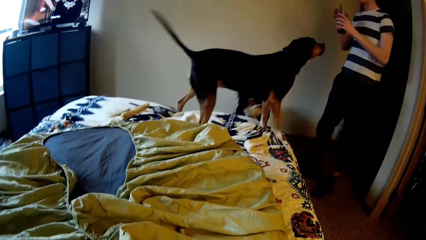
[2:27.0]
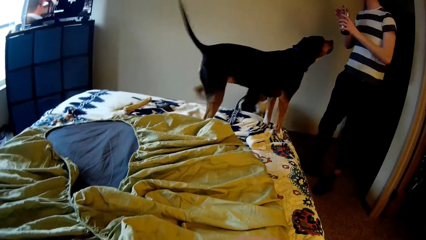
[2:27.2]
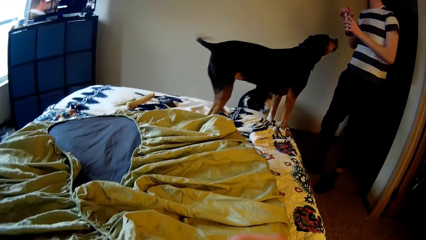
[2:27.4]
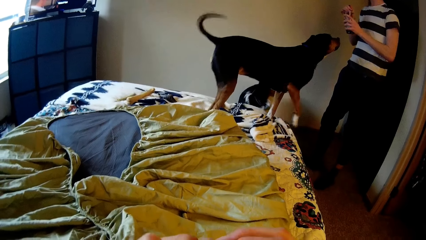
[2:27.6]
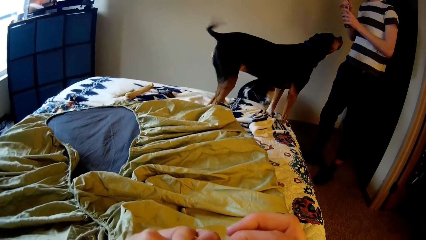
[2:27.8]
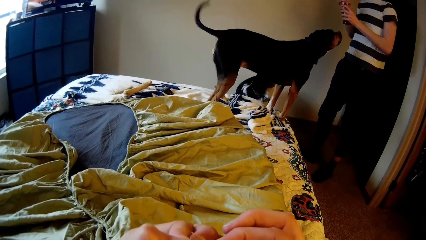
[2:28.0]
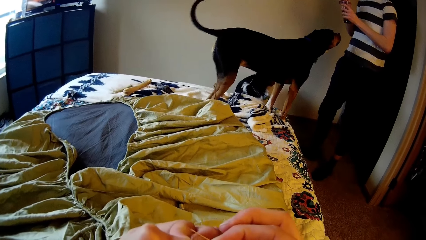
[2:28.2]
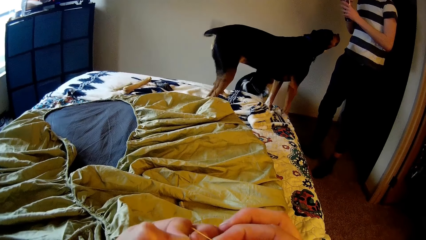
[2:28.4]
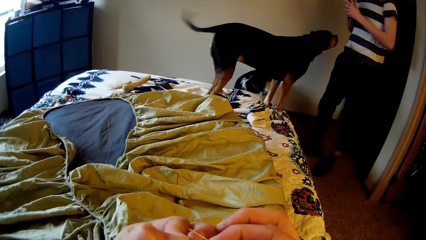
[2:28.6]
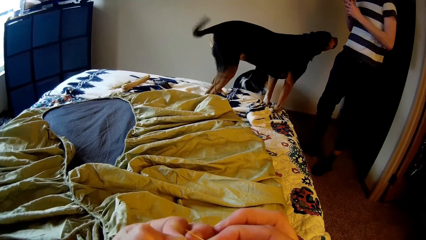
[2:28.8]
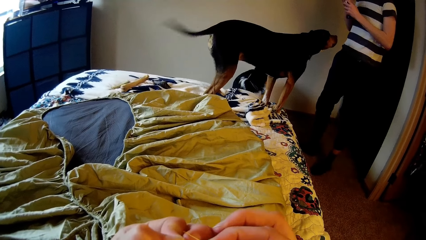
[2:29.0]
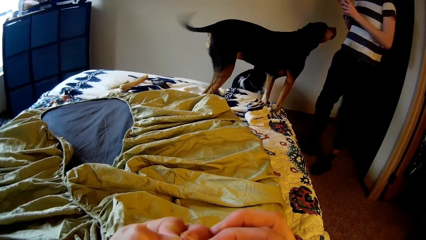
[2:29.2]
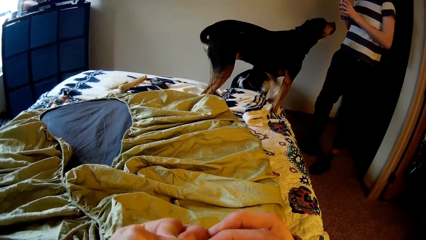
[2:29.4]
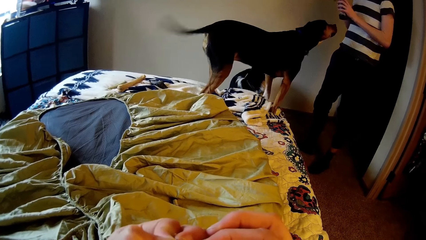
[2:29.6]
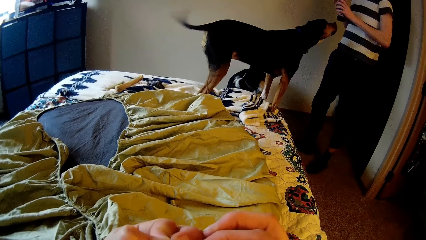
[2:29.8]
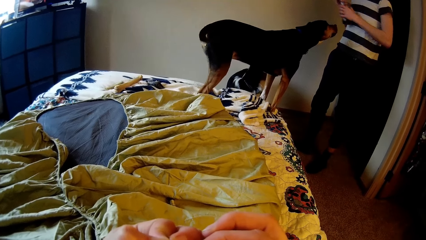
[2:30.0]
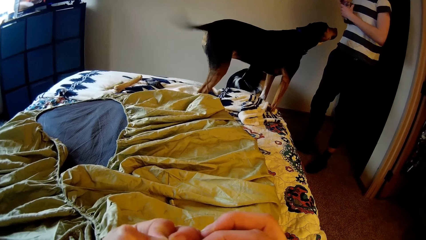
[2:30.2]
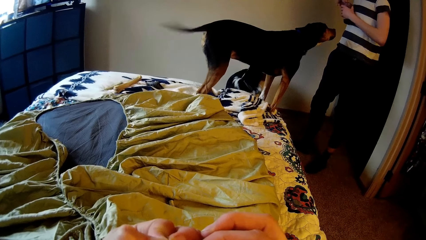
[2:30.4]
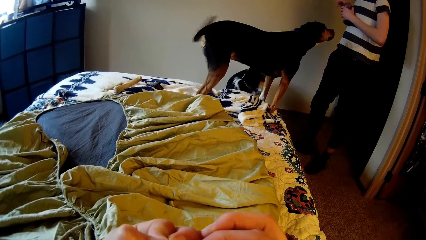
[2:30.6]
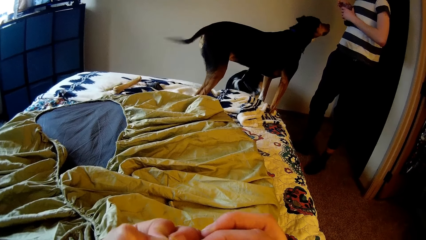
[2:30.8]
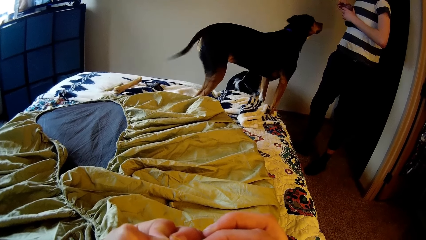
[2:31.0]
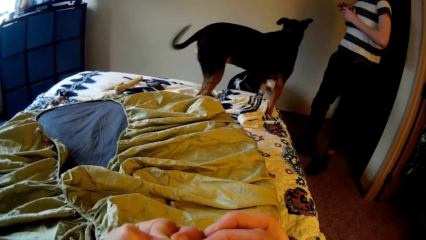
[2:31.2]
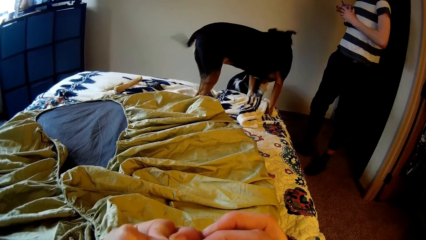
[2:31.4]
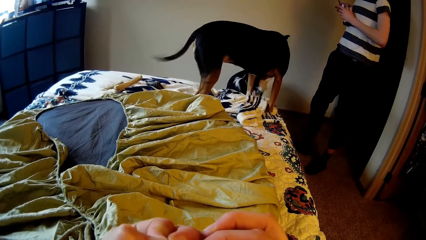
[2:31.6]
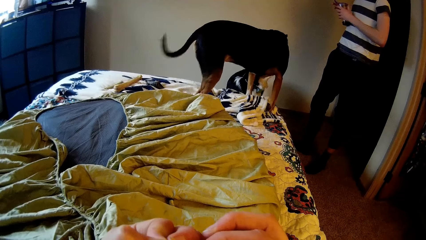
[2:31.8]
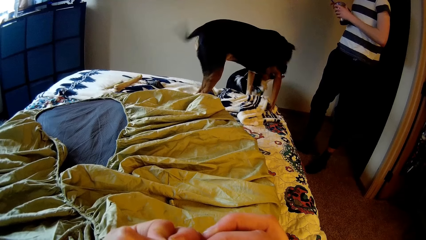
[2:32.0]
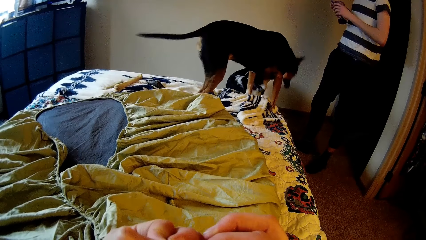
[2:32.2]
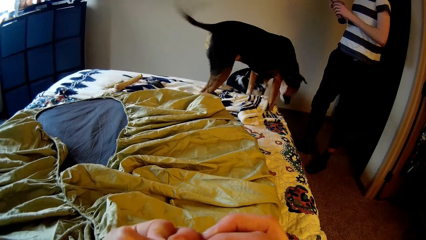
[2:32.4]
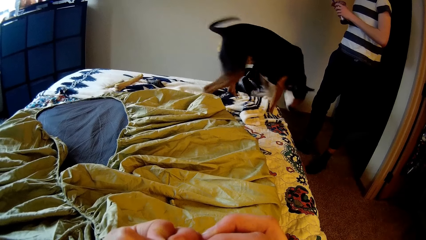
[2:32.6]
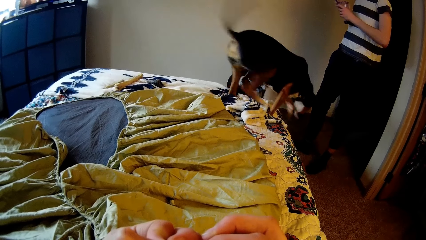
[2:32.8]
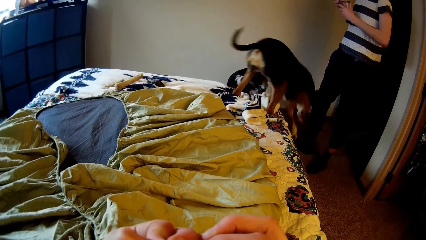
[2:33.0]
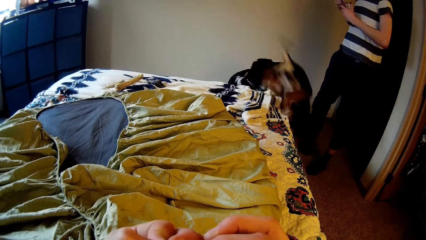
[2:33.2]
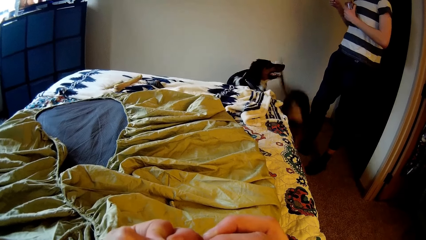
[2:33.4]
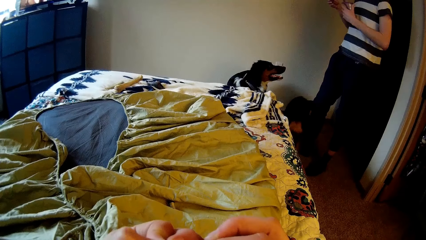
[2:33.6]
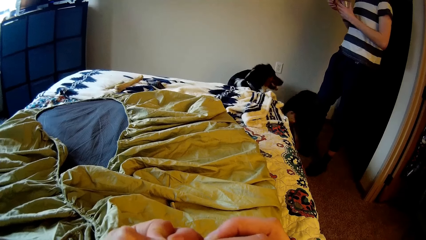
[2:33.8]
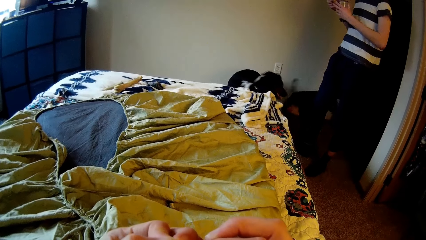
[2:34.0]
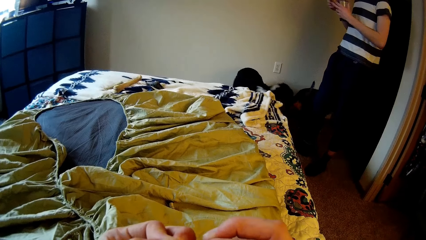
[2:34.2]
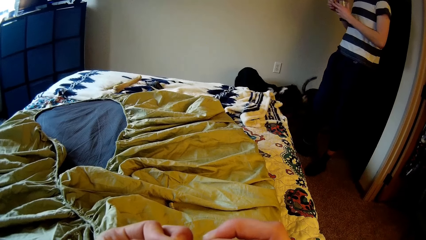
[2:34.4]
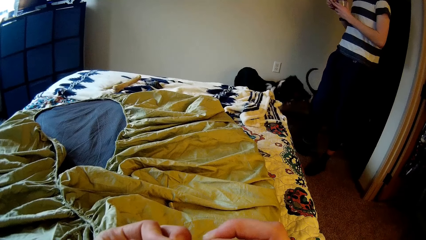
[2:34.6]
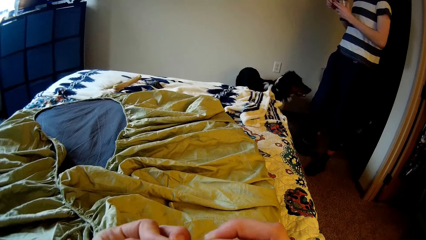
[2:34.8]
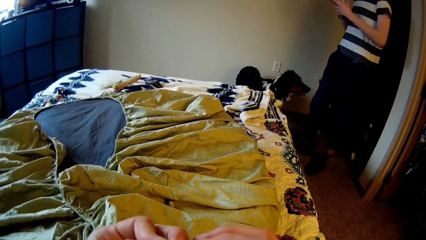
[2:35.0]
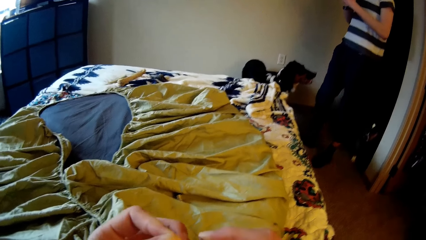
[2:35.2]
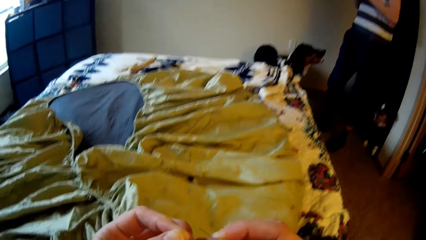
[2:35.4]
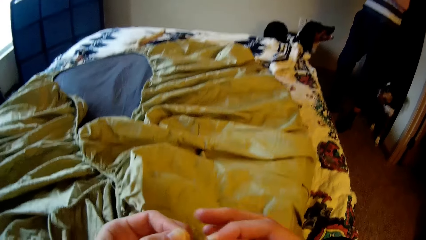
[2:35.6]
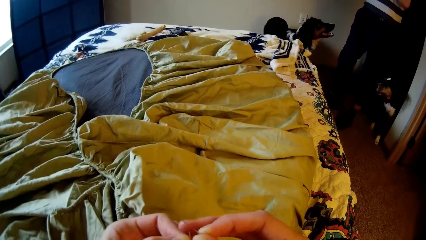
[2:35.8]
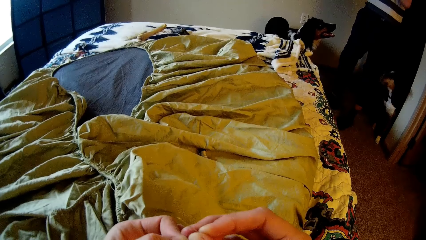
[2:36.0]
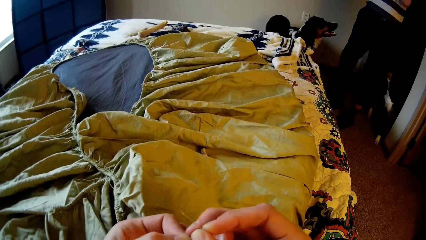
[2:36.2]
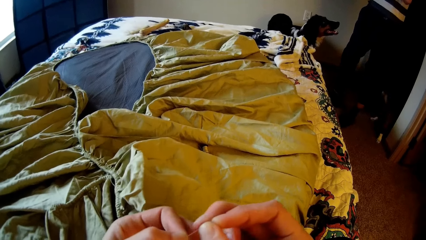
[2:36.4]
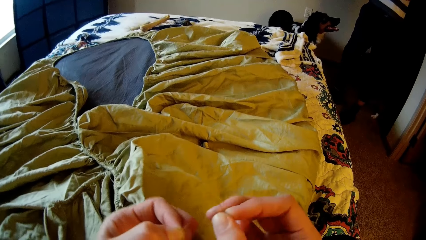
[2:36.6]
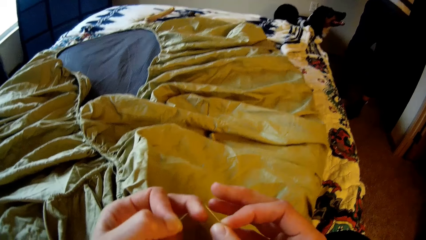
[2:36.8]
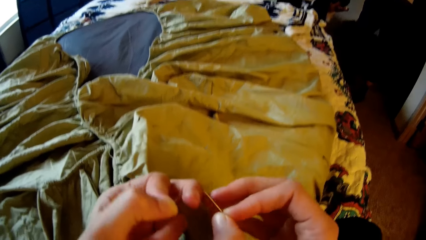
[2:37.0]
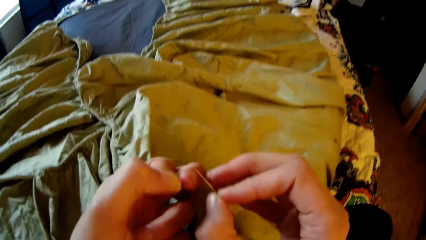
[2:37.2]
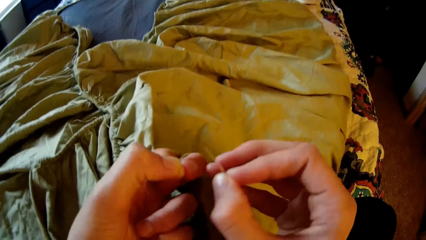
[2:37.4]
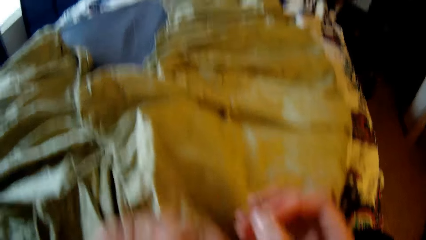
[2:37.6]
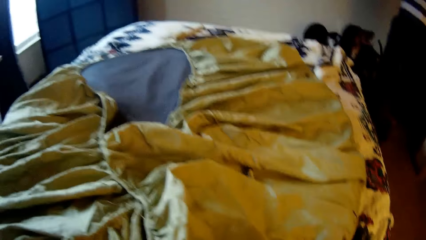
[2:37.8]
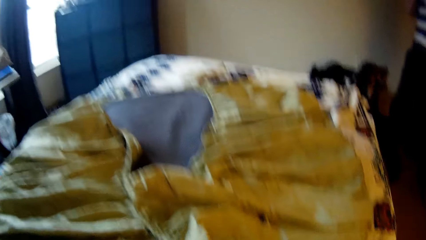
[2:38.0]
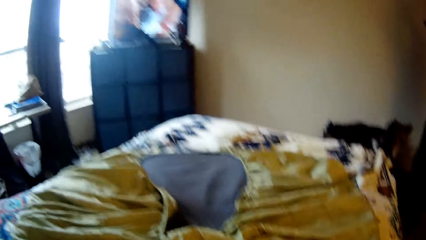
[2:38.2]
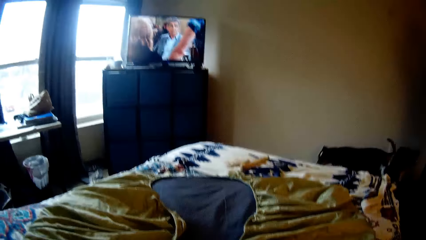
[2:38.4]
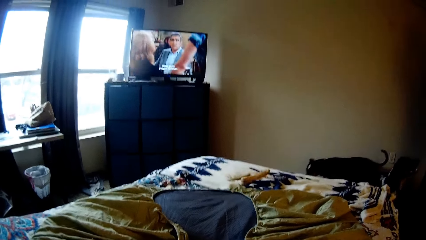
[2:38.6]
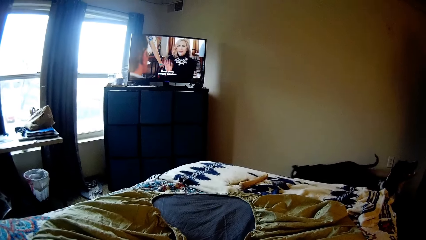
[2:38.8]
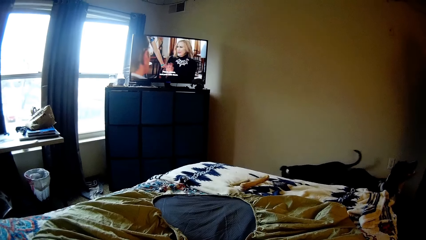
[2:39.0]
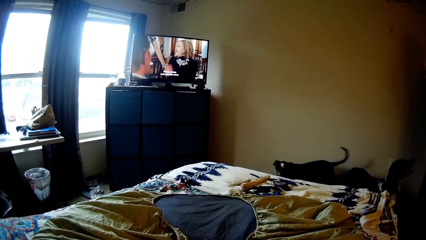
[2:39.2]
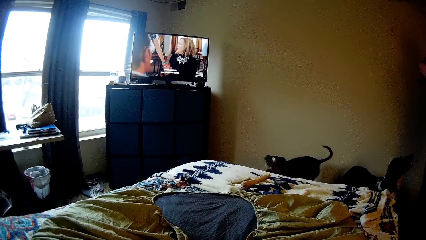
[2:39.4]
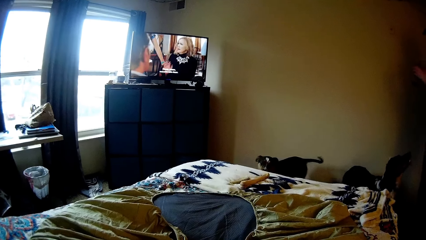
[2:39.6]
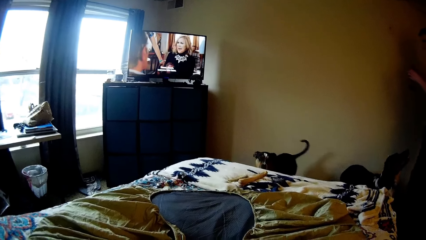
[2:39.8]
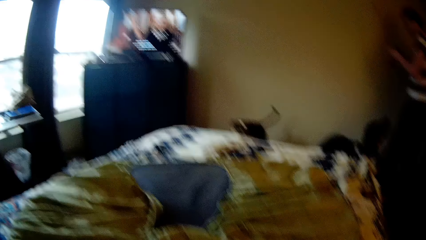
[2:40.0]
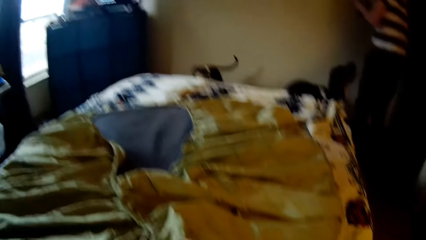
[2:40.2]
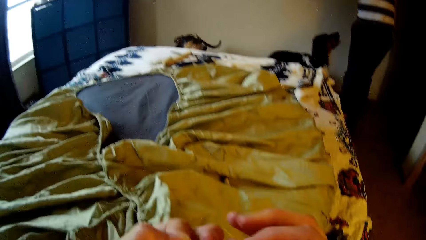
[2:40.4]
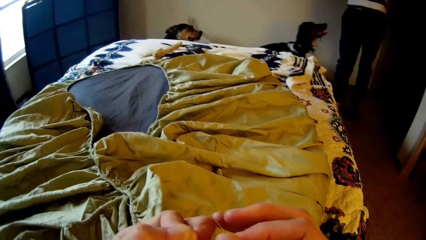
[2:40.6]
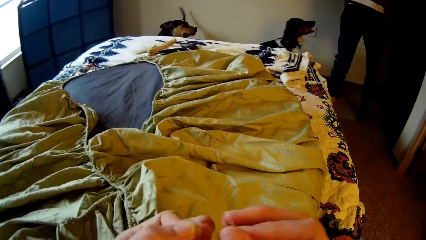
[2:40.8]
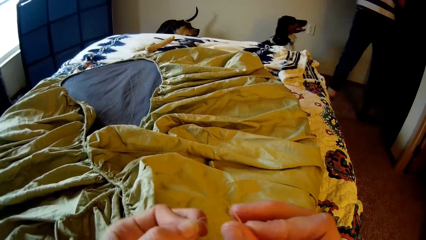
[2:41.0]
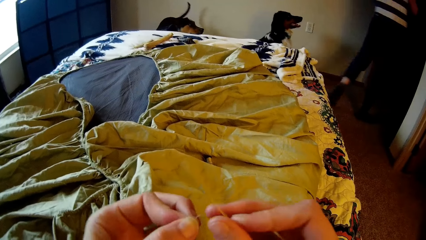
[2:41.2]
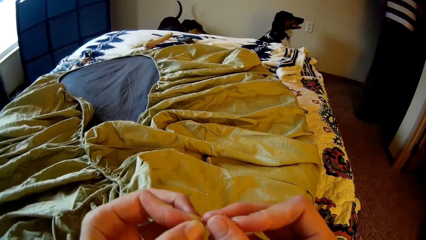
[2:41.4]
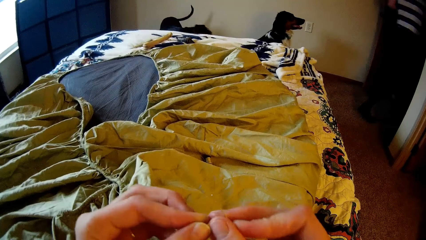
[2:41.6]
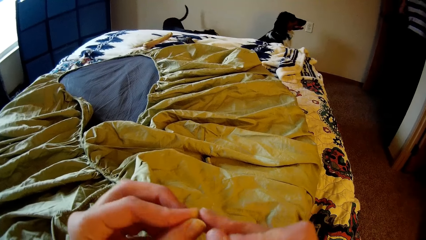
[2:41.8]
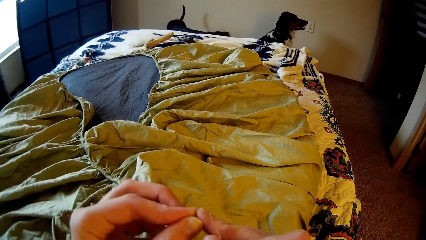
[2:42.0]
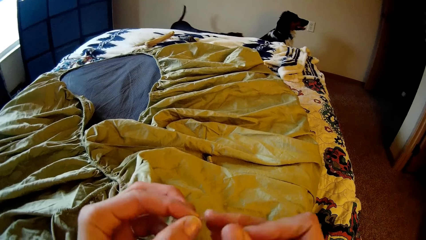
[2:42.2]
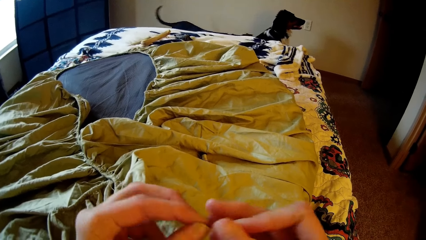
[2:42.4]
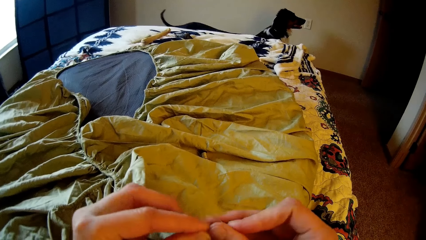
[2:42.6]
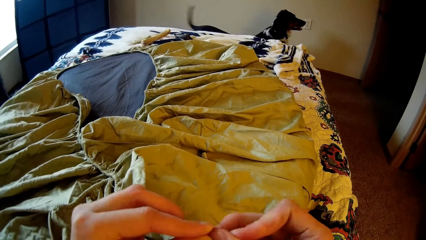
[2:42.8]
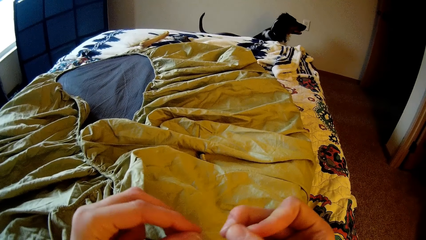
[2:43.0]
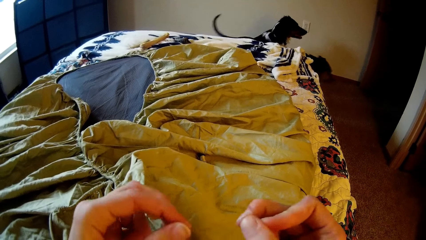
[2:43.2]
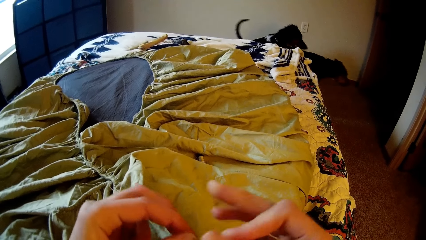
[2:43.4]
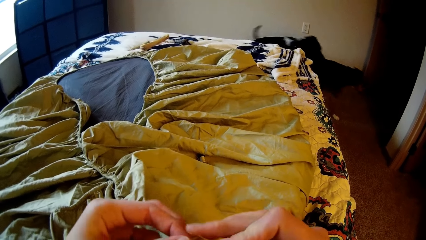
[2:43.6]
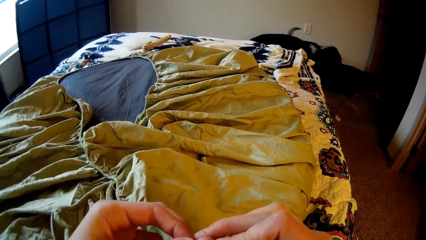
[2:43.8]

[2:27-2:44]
The camera wearer puts the thread in the sewing needle. The dog leaps off from the bed. The dog walks around in the room. The camera wearer looks up to the television. She moves. She folds the tip of the thread with her hands. The man leaves the room. The dog and the other dog leave the room.
